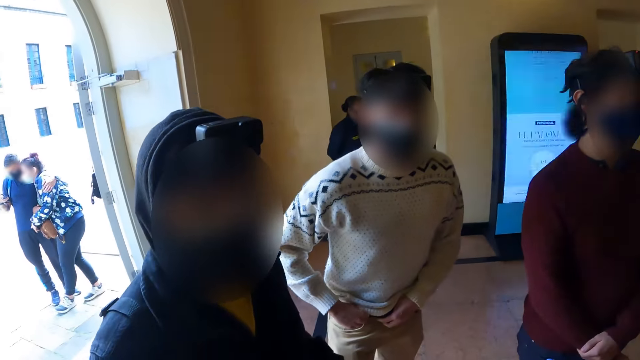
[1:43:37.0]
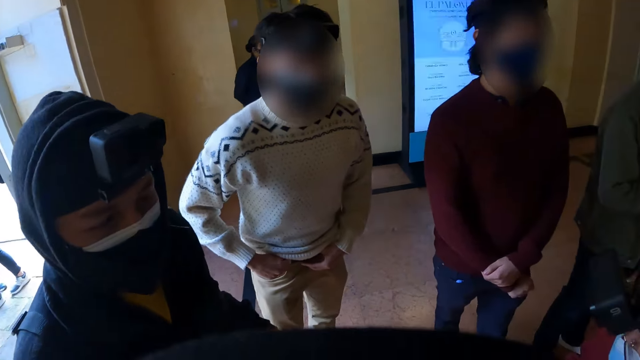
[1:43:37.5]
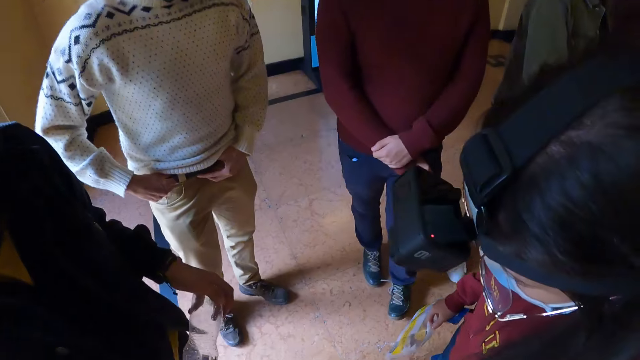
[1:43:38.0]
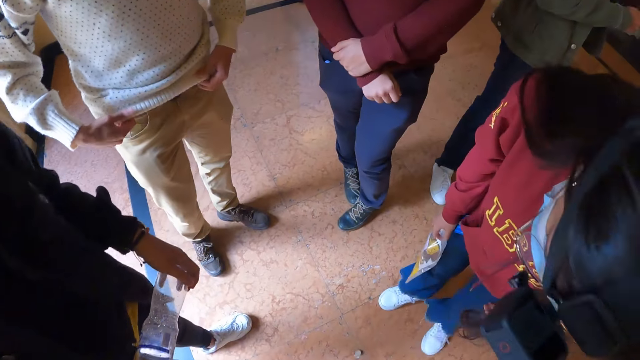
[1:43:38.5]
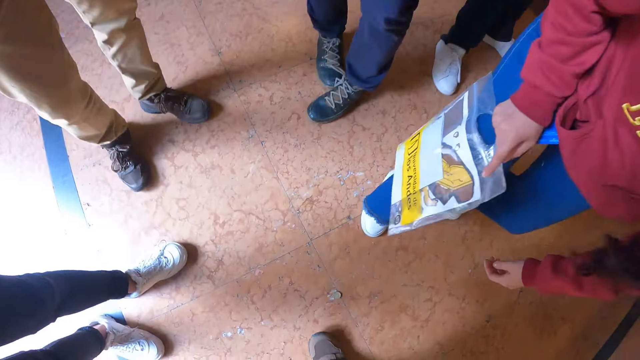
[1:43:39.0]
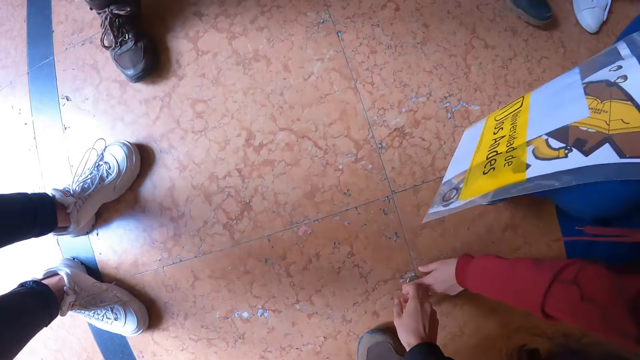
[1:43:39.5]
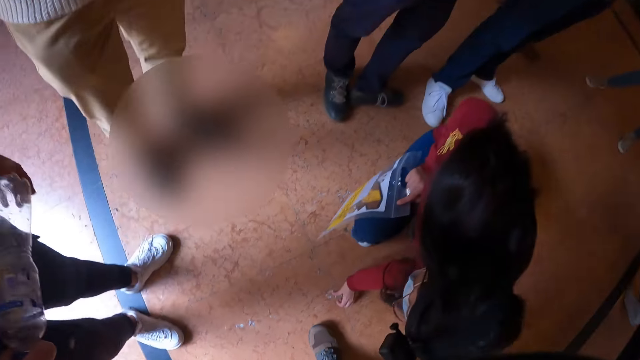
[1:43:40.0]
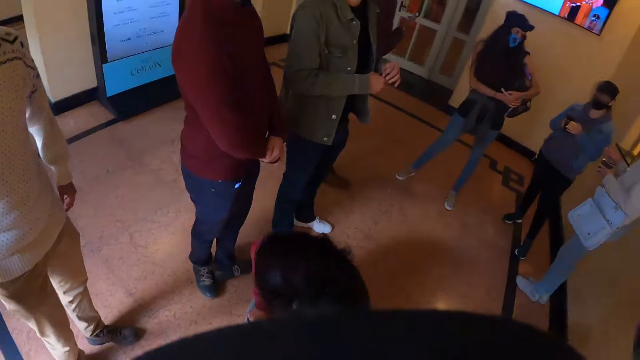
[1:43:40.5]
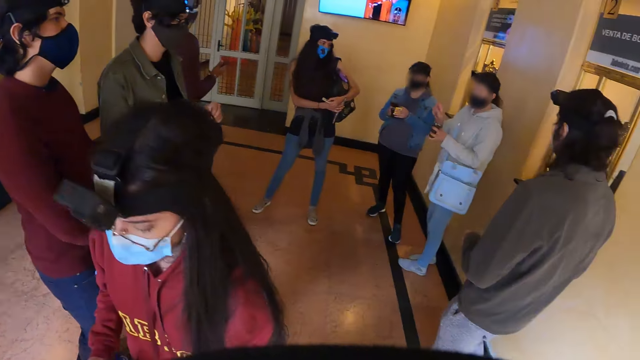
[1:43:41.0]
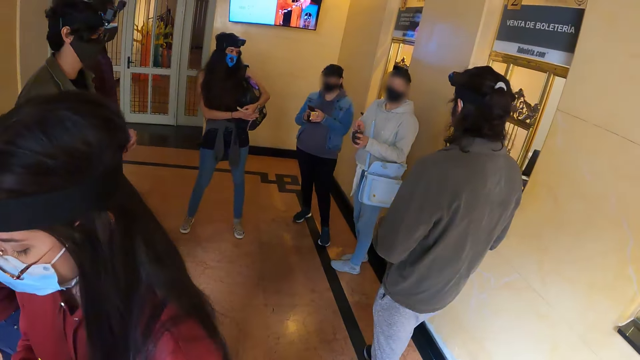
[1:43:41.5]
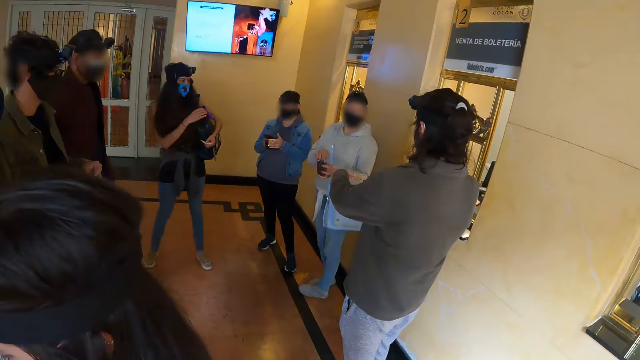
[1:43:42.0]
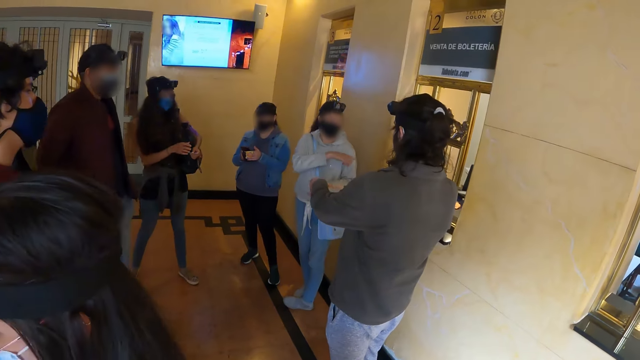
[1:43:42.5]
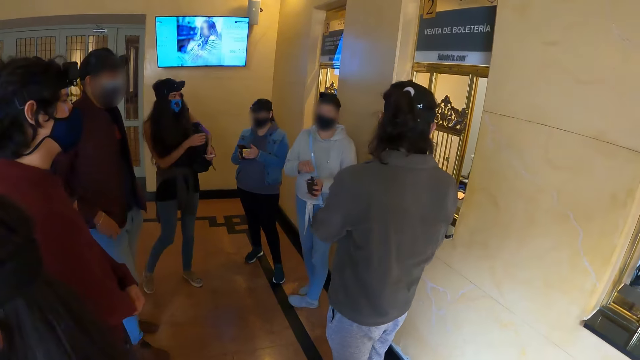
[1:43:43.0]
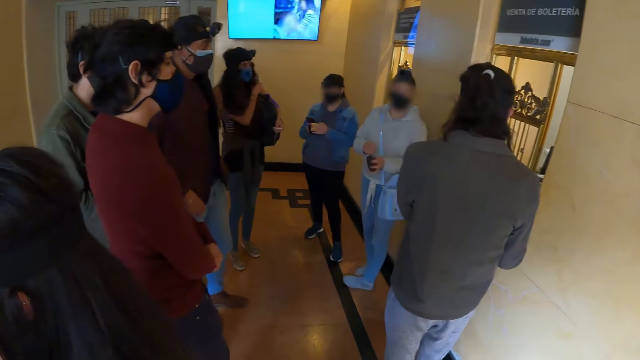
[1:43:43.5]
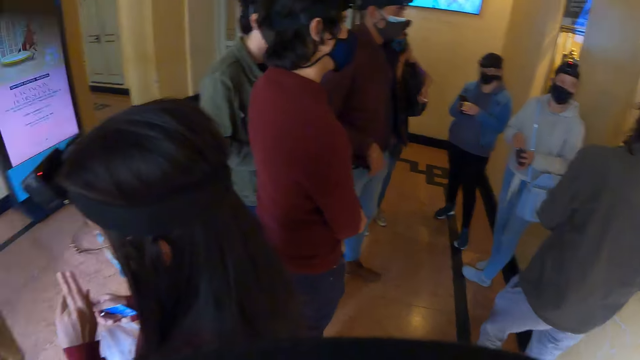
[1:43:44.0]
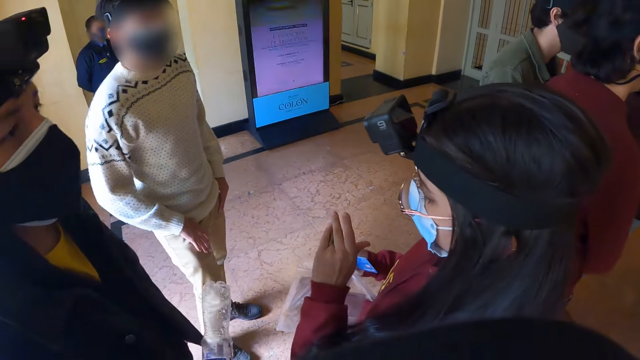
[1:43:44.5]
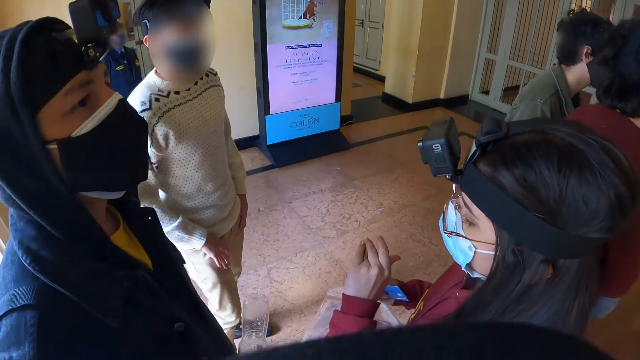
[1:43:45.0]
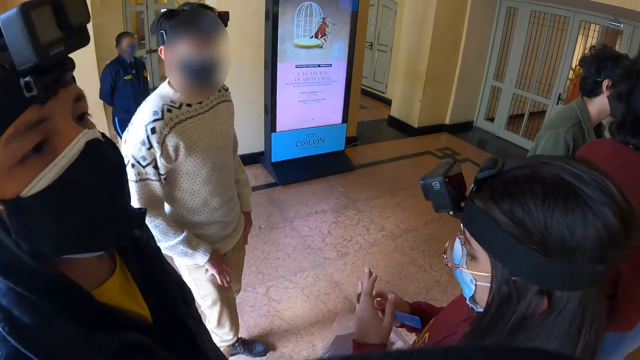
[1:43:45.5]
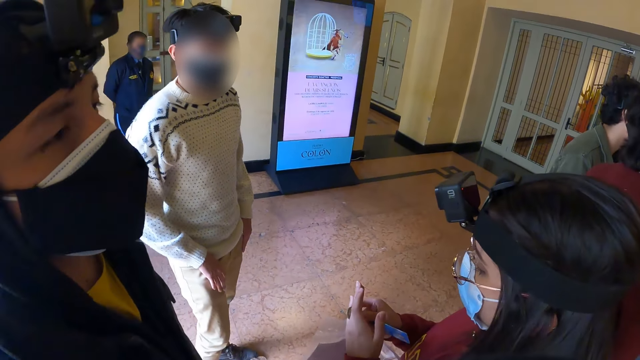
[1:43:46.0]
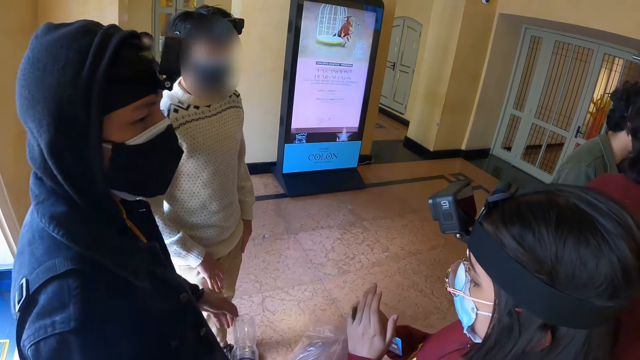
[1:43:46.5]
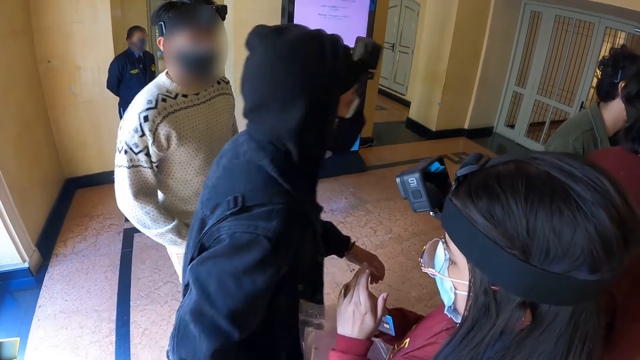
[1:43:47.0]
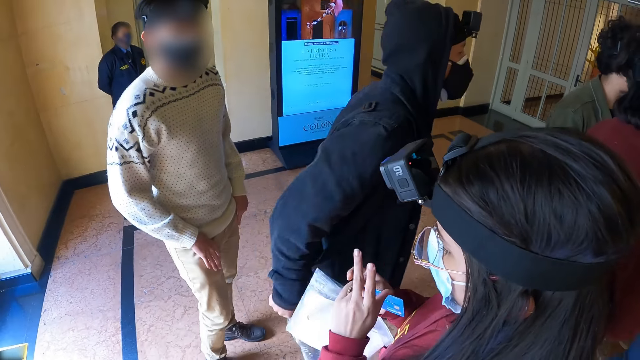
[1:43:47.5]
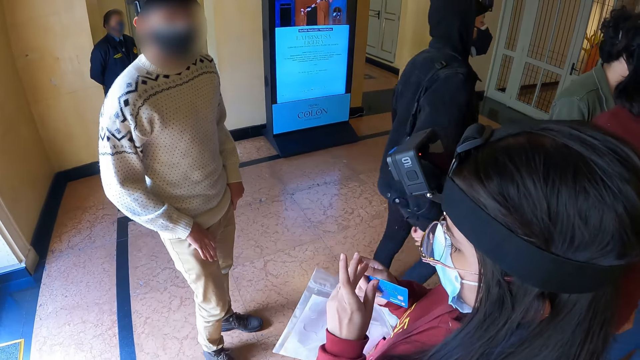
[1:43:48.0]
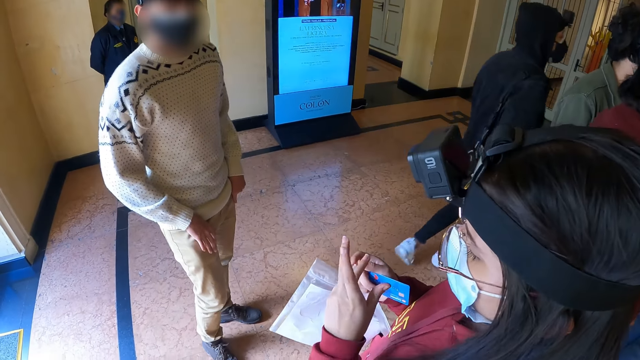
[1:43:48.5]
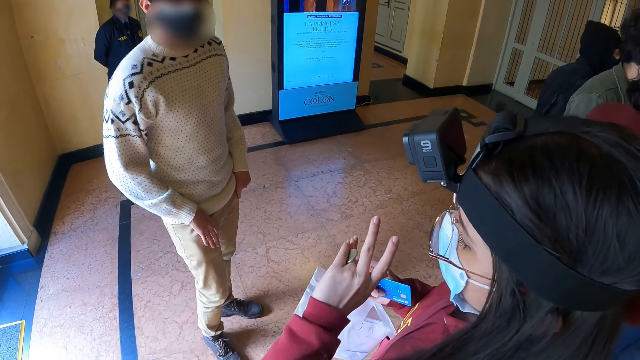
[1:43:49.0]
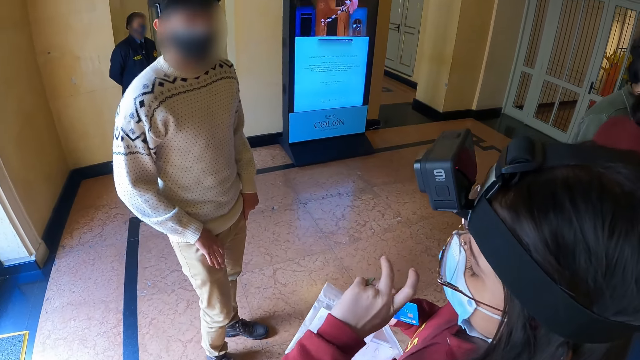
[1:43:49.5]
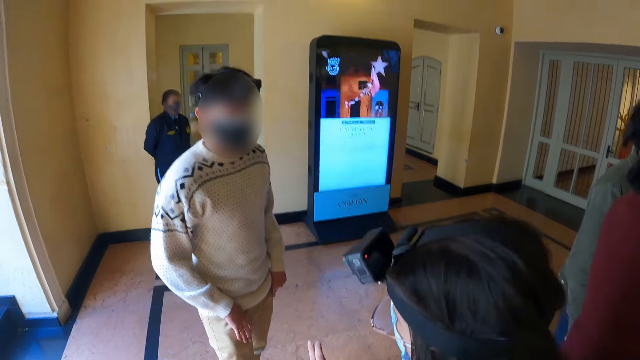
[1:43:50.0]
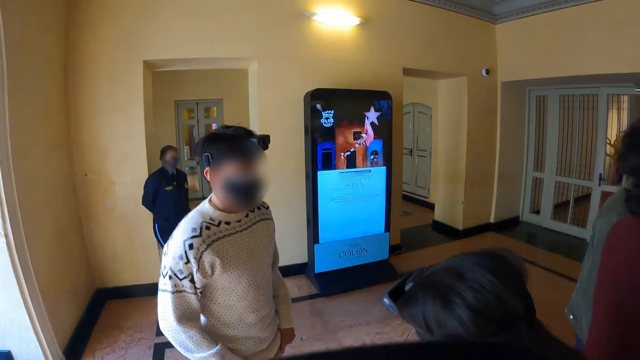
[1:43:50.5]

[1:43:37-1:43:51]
The camera wearer looks around. They take the coin. They bend down. They stand. They look around. A person moves the coin between her fingers.

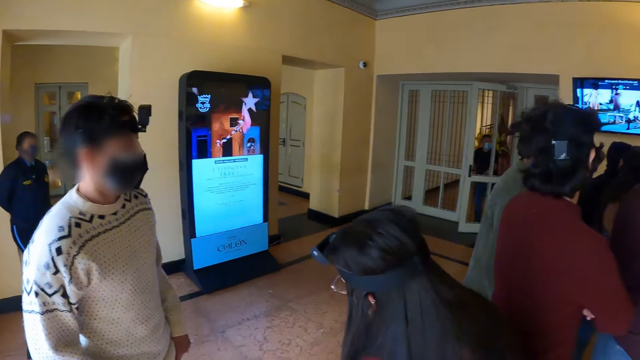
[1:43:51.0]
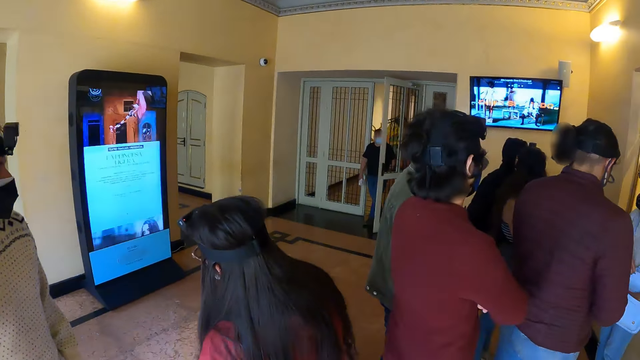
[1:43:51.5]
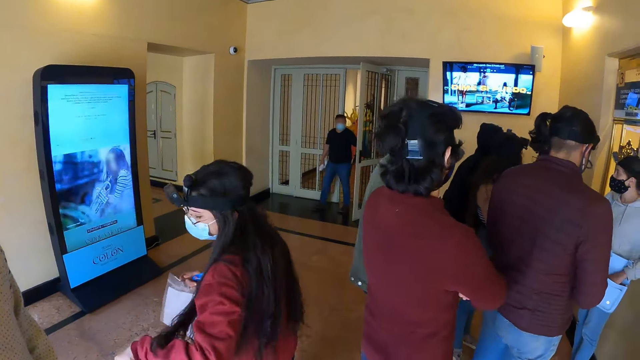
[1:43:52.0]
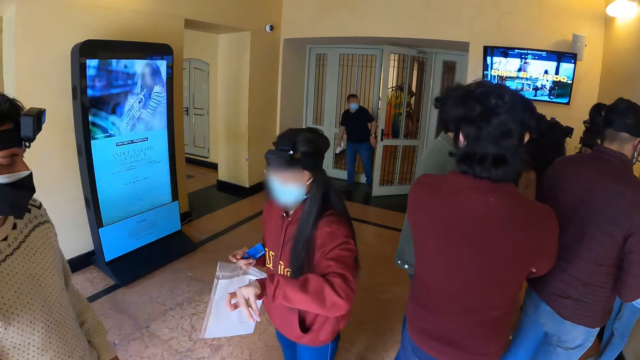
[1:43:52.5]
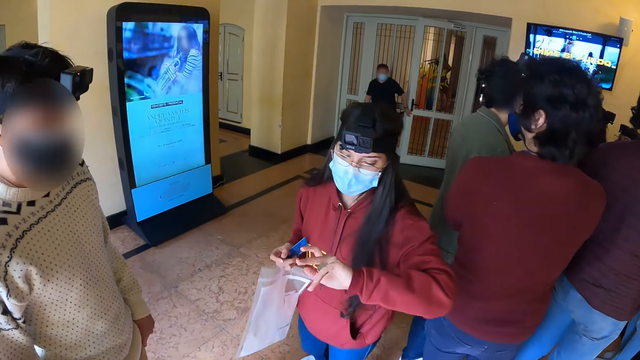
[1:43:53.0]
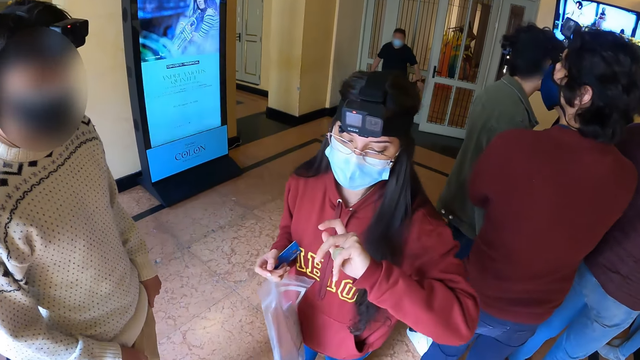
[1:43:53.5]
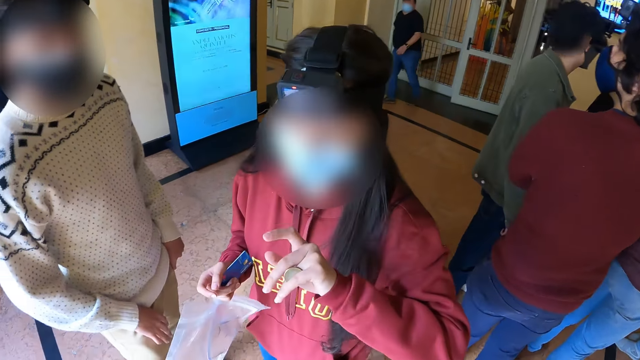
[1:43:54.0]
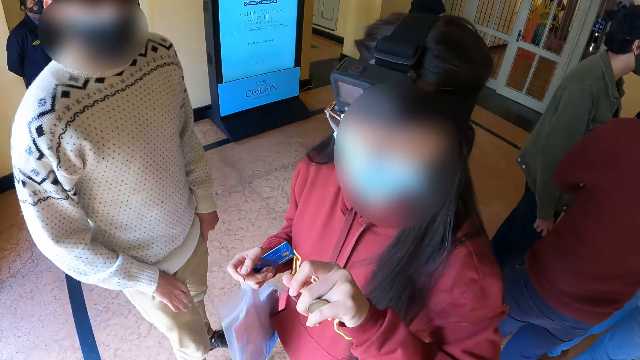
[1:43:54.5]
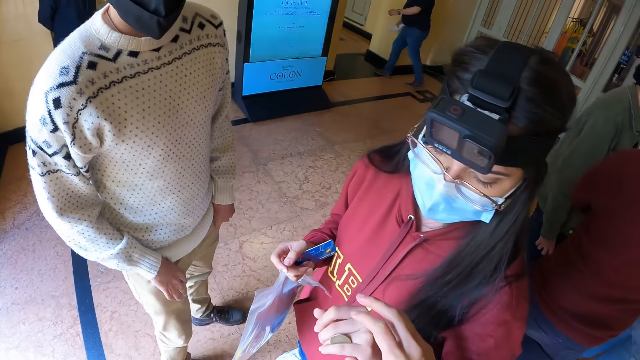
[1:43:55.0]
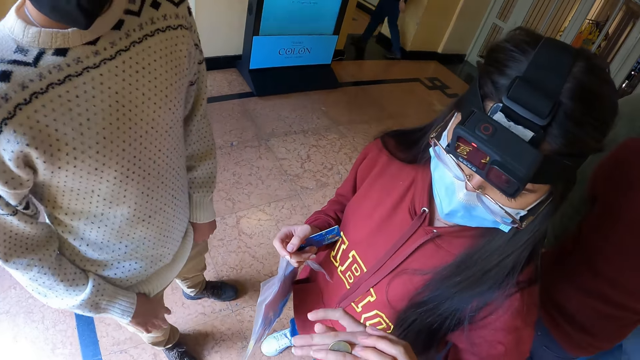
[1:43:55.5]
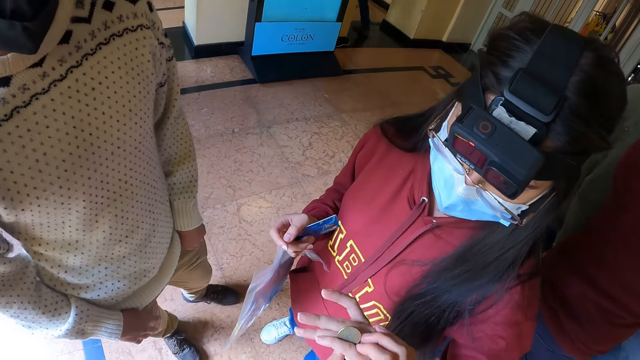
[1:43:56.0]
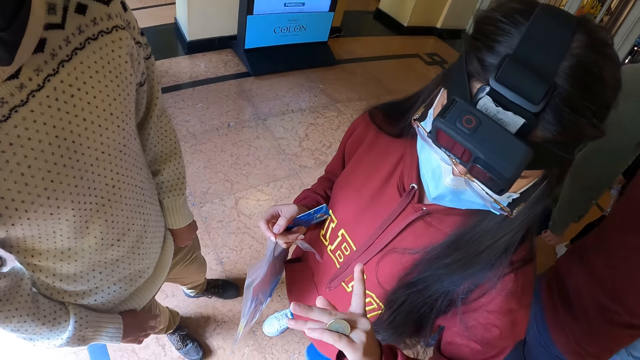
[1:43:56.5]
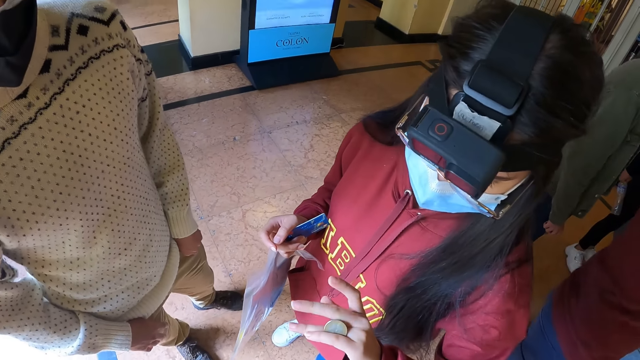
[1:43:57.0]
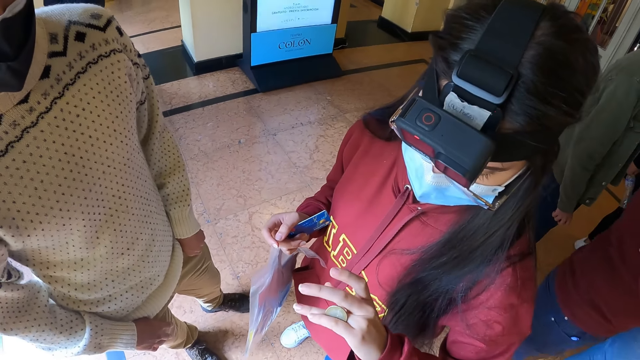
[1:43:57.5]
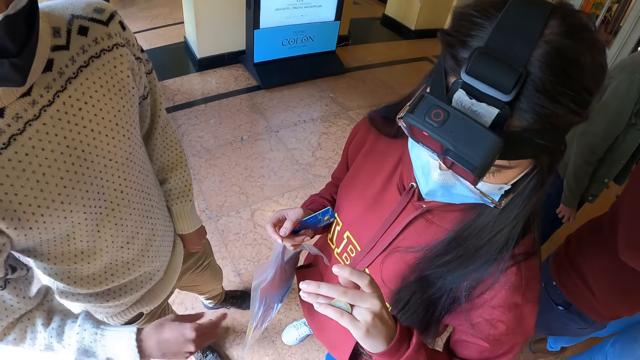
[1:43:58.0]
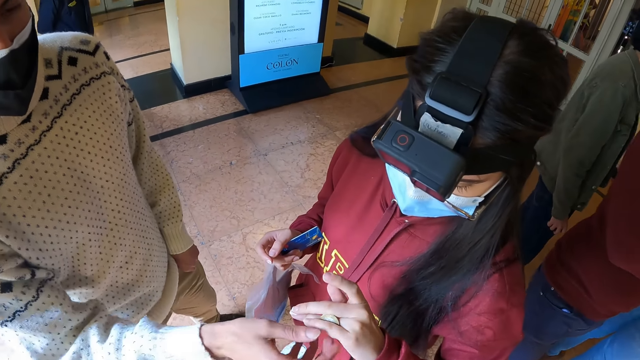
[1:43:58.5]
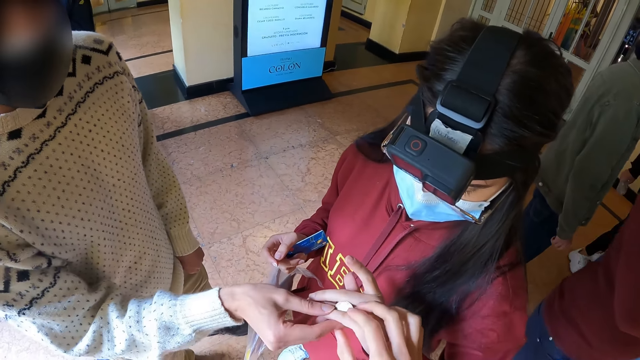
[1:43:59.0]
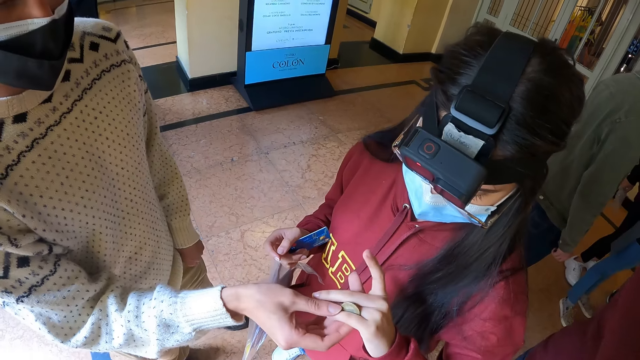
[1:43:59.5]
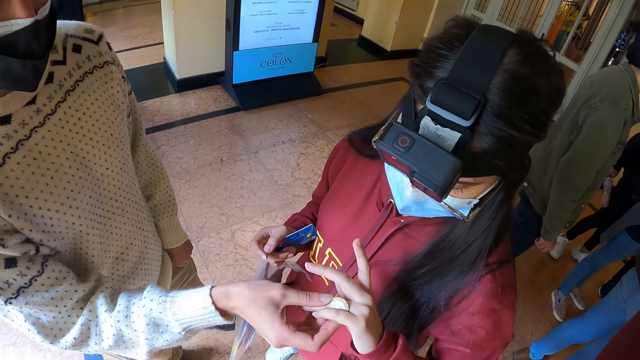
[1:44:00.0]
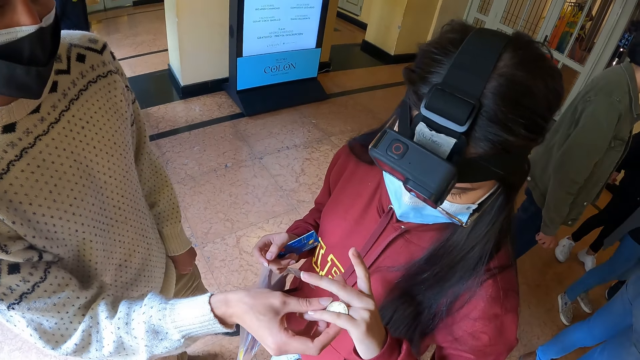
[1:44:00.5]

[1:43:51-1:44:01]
The camera wearer slightly holds a person's fingers. They interact with a woman. Another person holds the first person's fingers.
